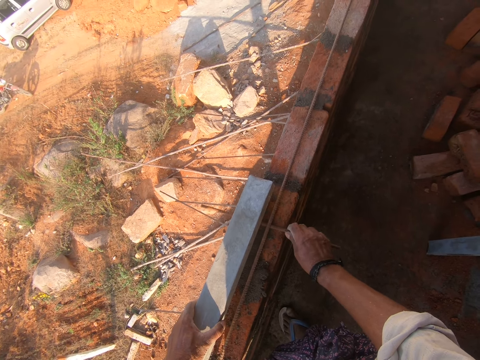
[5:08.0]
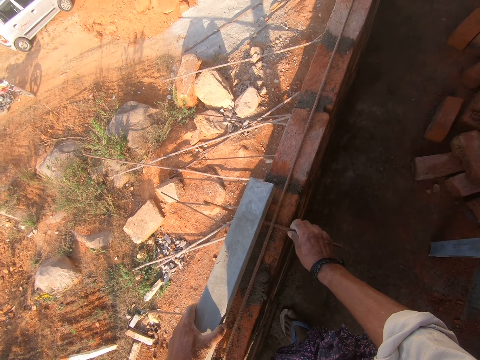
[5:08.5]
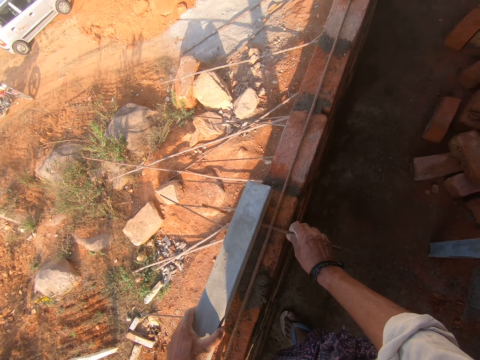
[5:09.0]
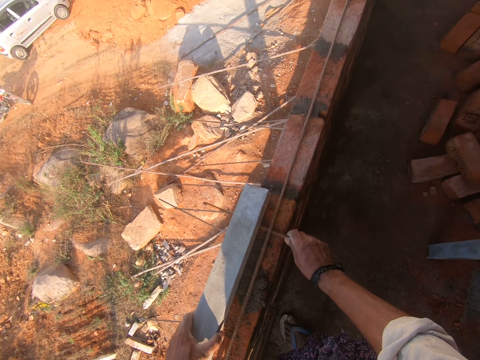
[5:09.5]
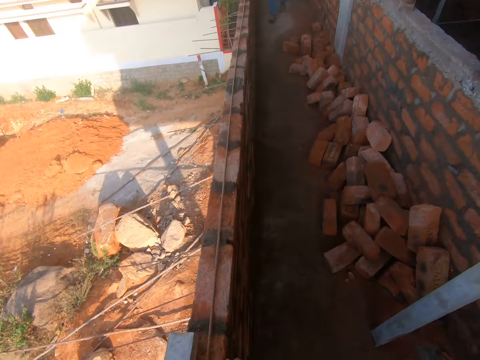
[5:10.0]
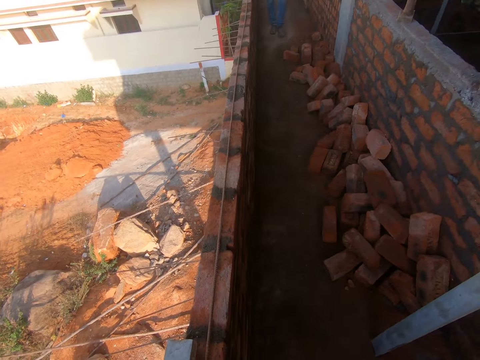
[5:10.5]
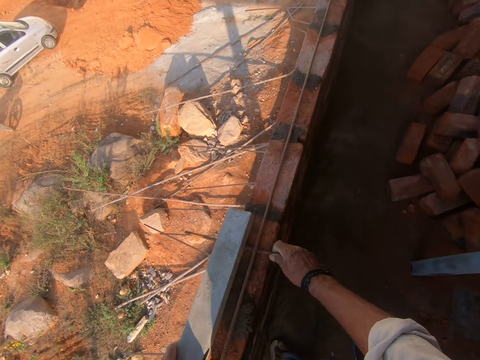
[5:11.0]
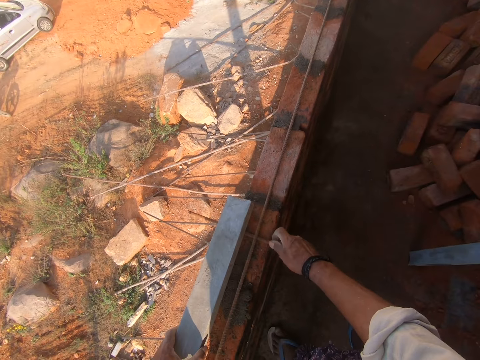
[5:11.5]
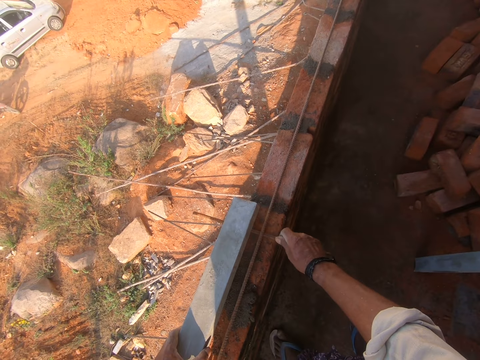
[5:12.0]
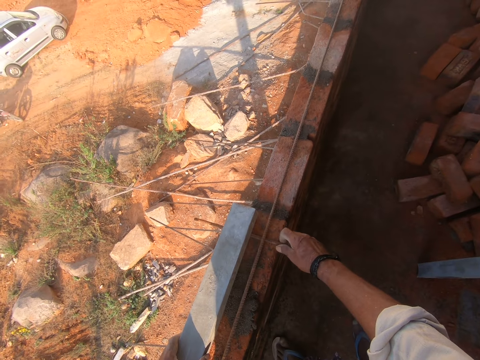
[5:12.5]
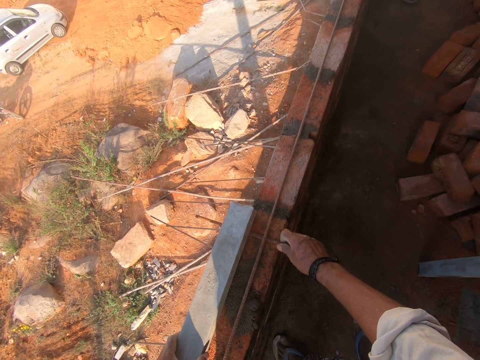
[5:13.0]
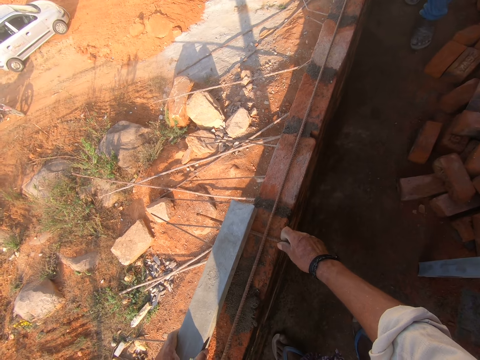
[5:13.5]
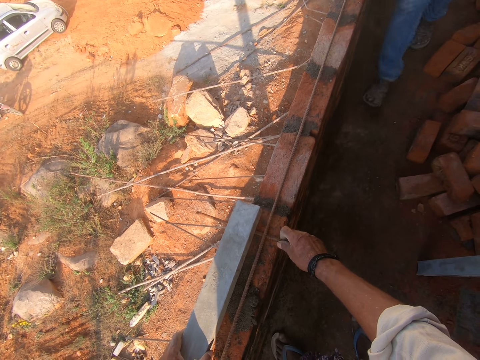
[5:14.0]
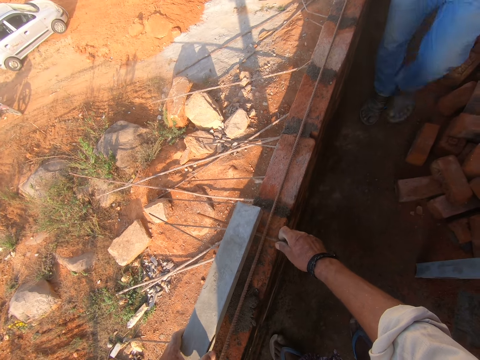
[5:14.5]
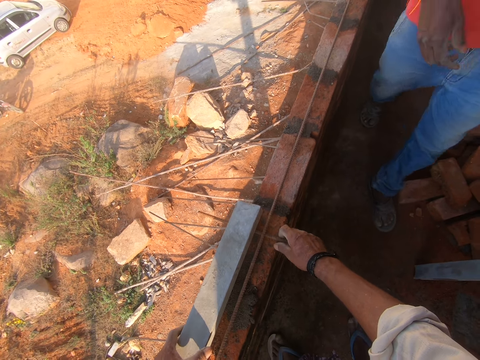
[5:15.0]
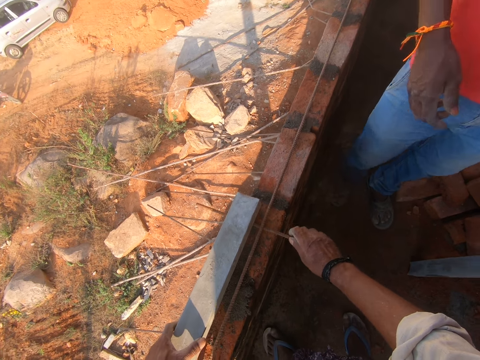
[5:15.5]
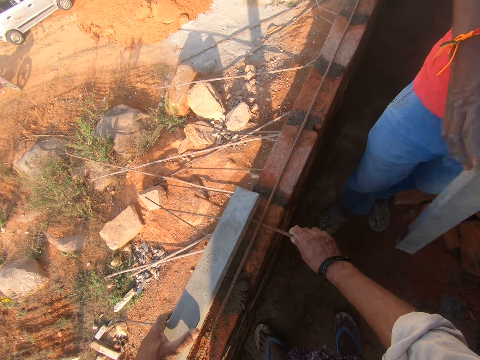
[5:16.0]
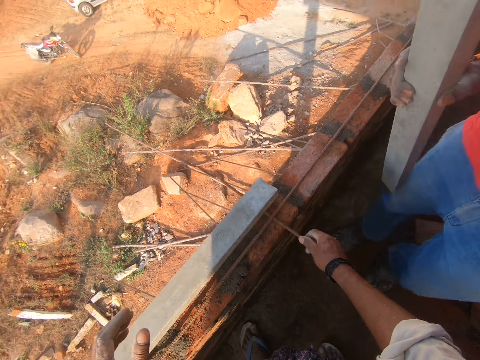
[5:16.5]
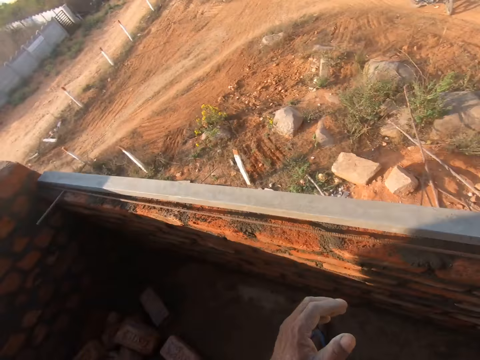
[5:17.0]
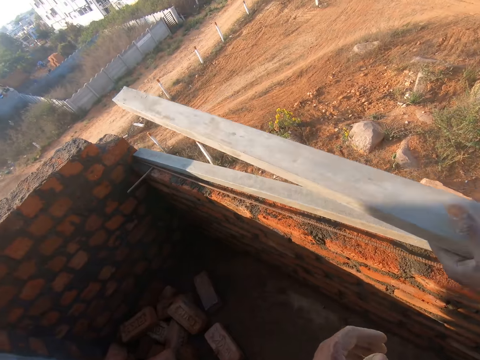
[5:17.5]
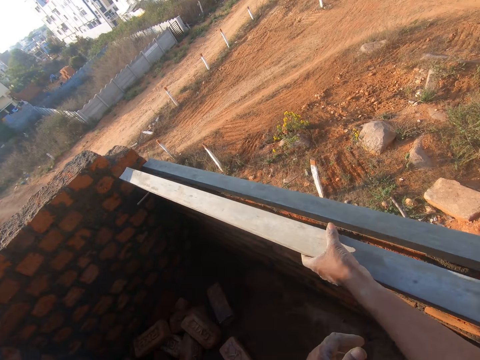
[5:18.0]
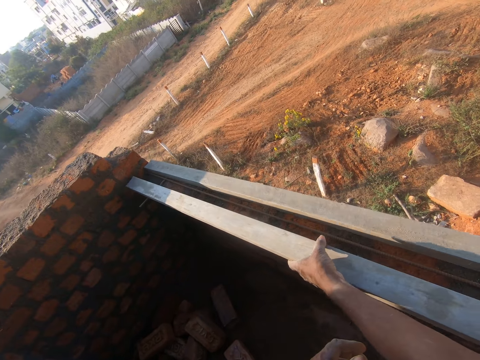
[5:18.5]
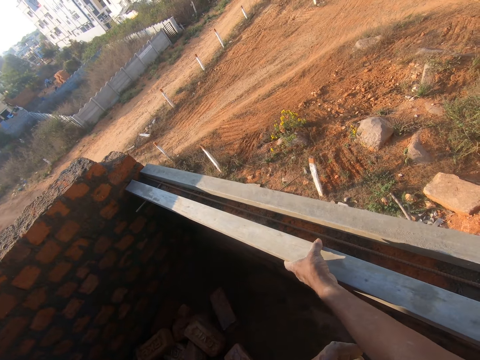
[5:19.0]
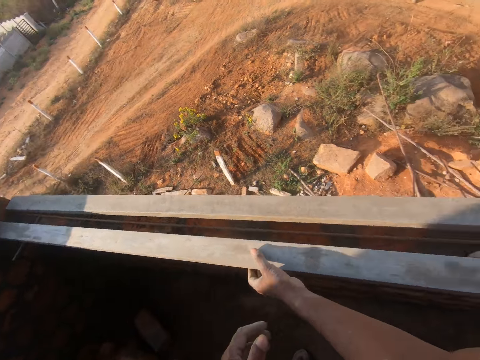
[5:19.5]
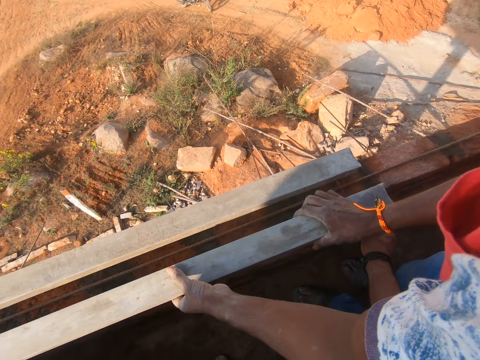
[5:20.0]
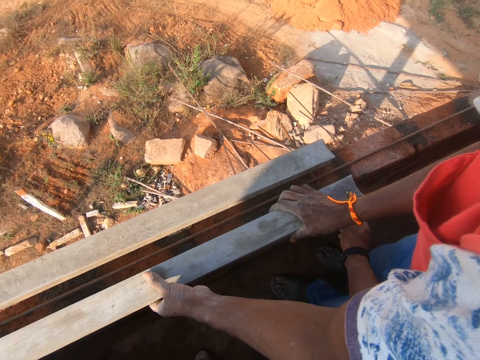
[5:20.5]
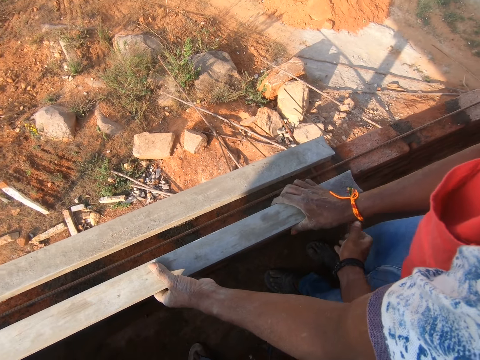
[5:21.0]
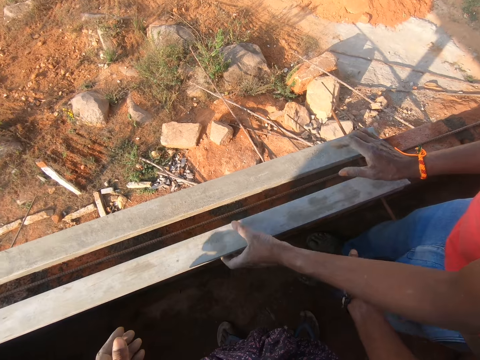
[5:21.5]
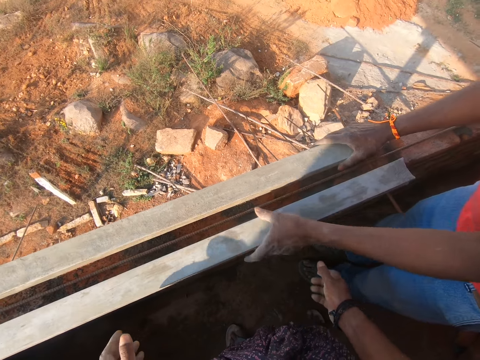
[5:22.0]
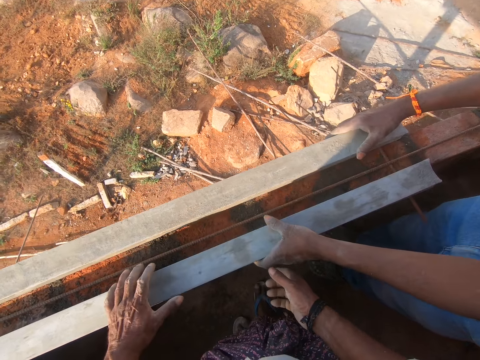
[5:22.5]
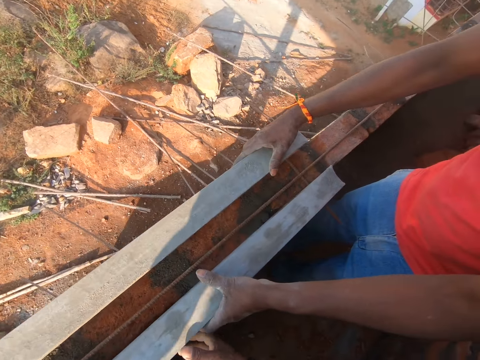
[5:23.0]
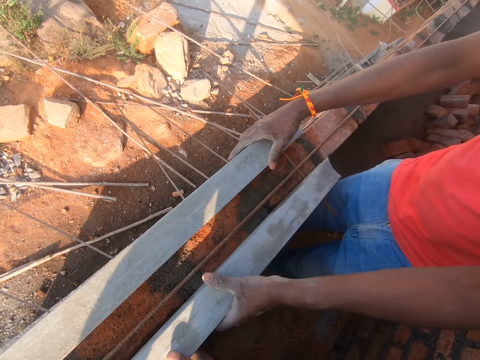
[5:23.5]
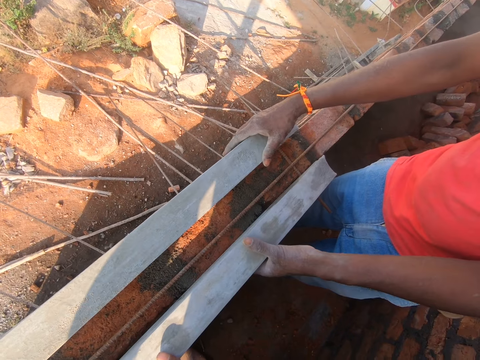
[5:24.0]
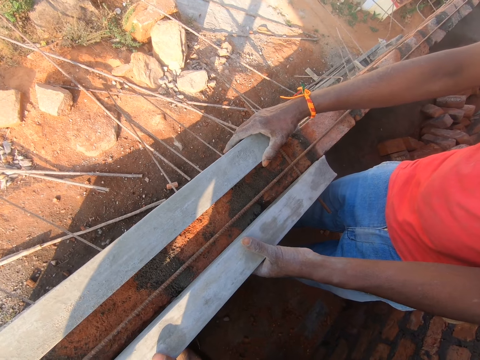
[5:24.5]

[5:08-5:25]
The camera wearer looks at a man. They interact with the man. They move the metal. The man moves towards the camera wearer, picks up the wood, drops the metal on the bricks and puts the wood on the concrete wall. The camera wearer adjusts the metal.

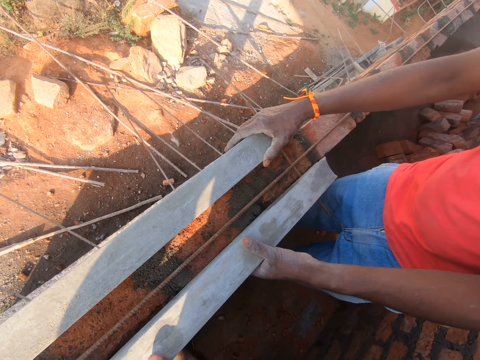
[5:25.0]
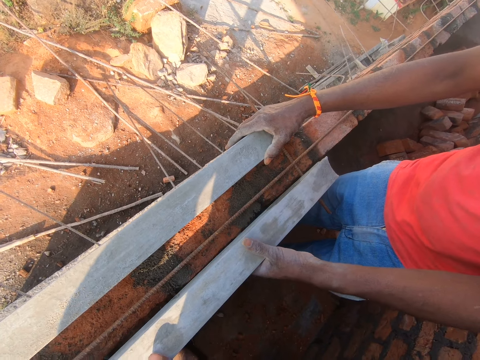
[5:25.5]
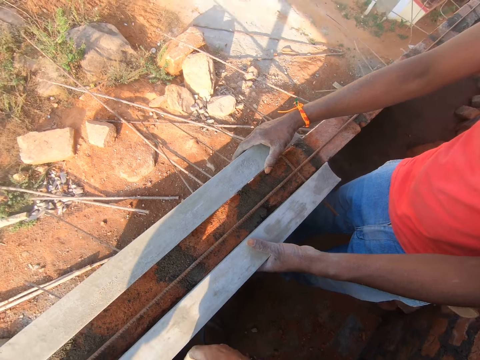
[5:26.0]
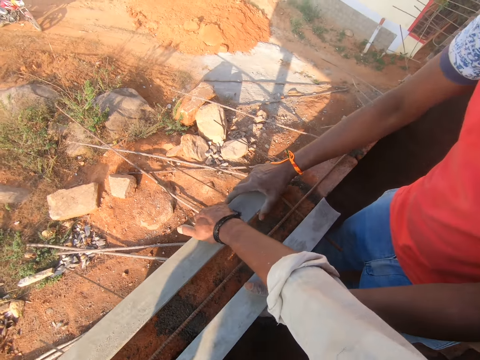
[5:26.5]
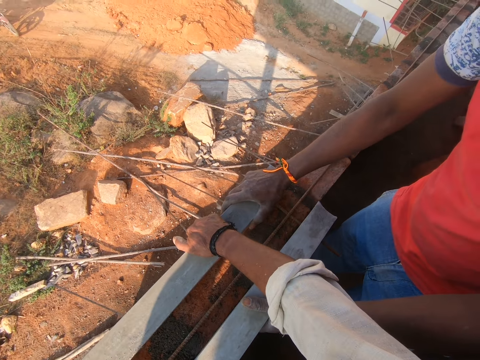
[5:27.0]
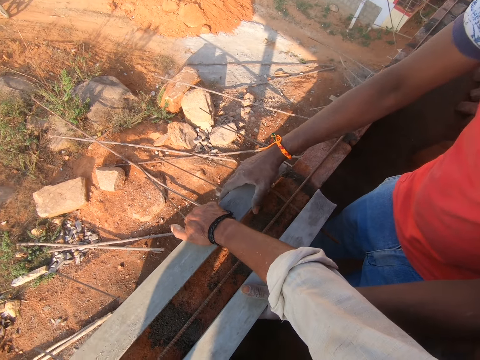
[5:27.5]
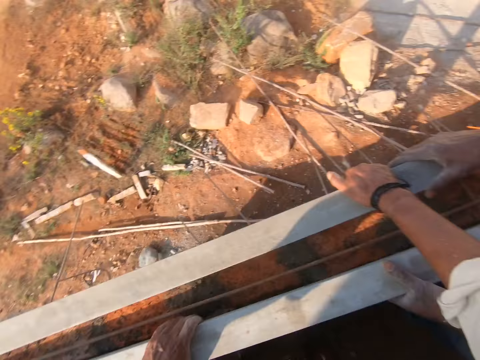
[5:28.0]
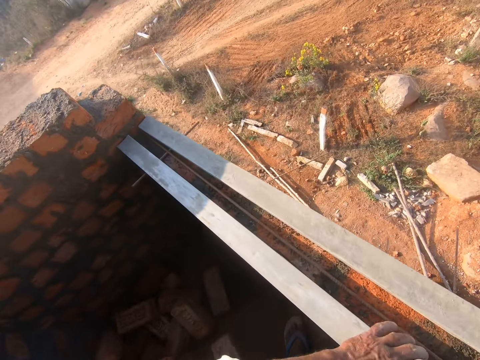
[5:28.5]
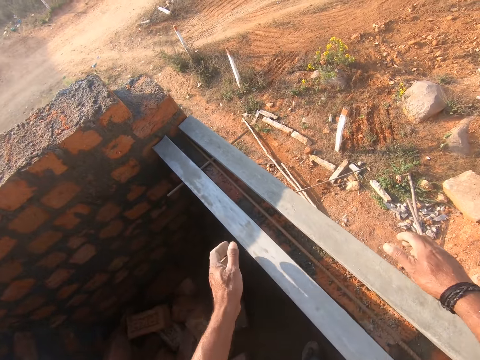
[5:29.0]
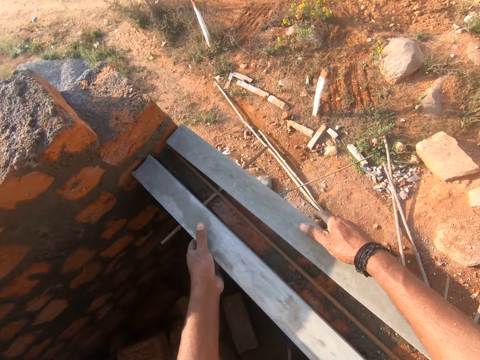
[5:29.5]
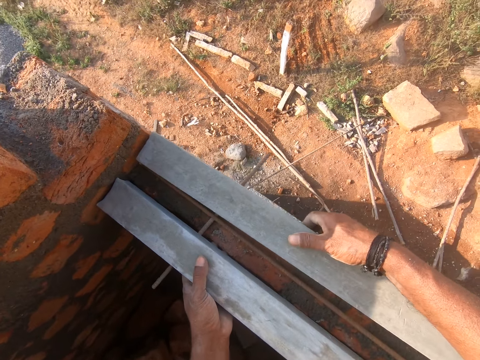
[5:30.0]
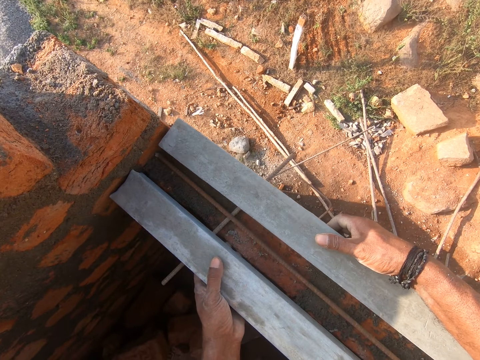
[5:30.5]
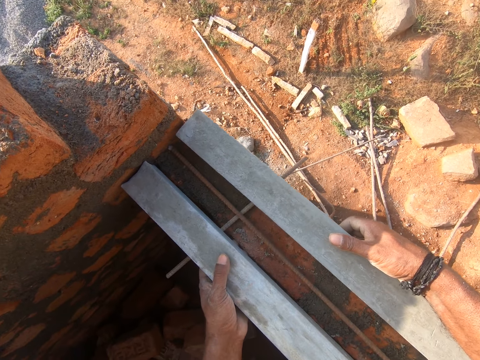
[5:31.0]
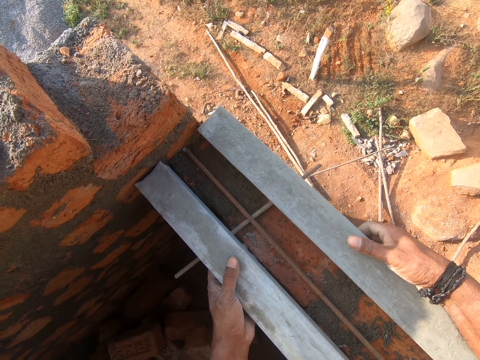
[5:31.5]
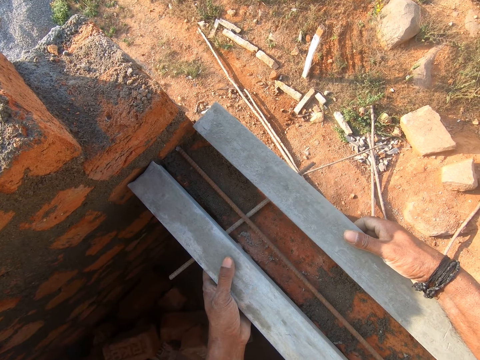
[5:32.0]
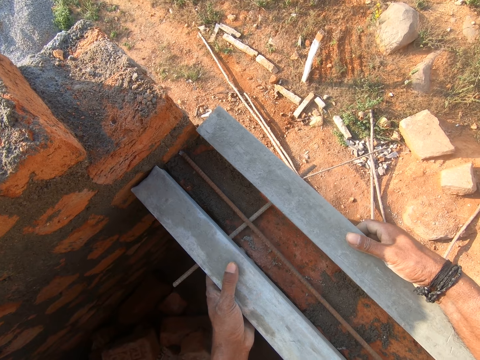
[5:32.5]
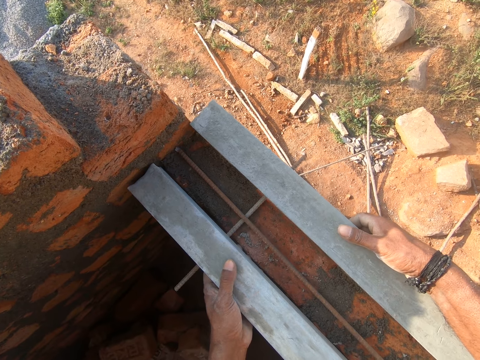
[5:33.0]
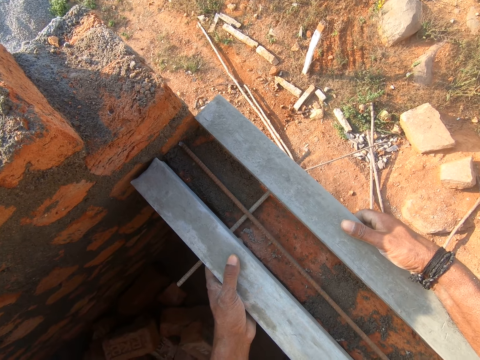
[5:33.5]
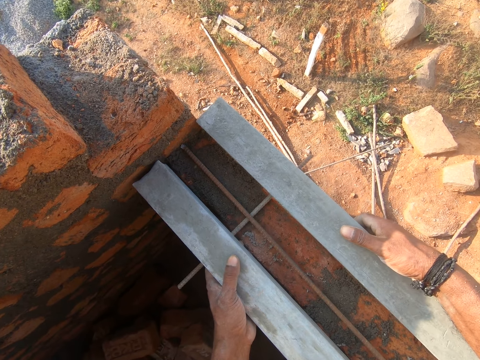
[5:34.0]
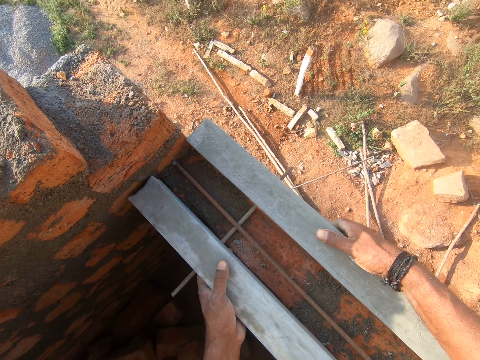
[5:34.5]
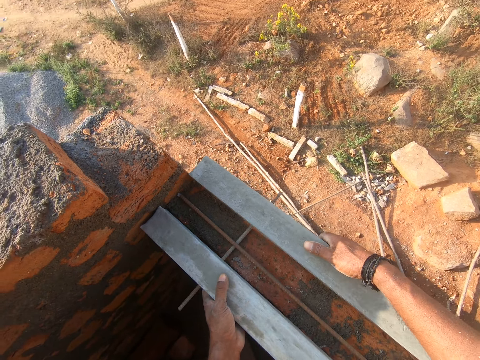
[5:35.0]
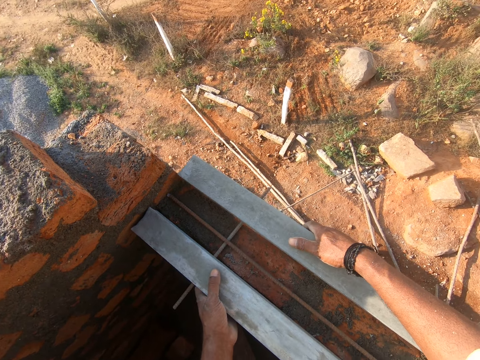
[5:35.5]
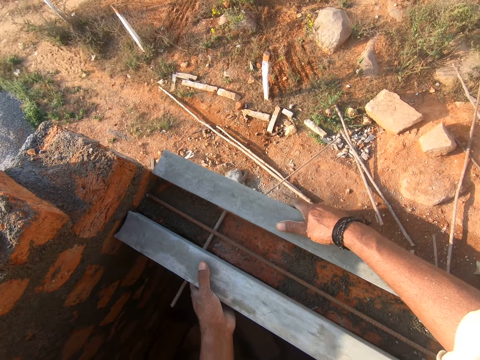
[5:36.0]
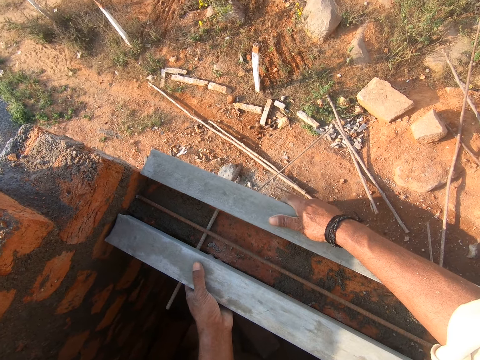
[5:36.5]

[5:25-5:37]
The camera wearer interacts with a man. They hold the metal. They adjust the wood. They move around. They push the metal aside. They adjust the wood.
